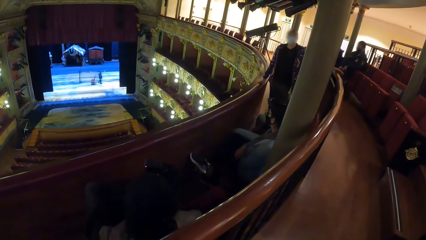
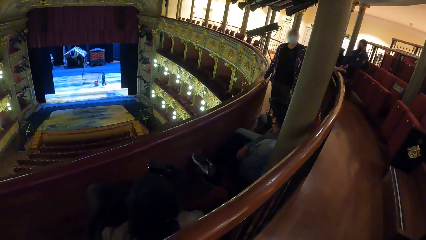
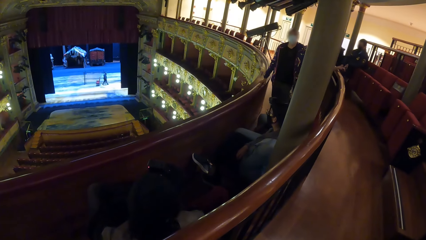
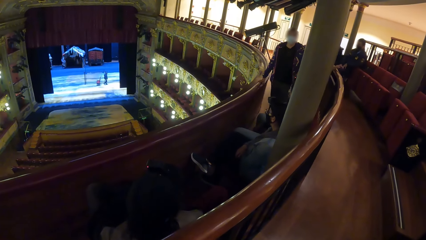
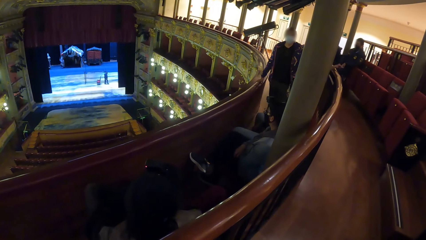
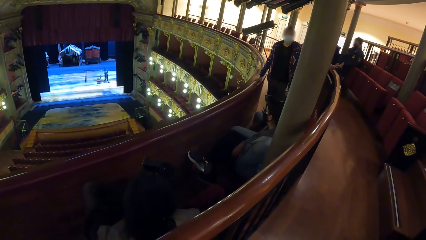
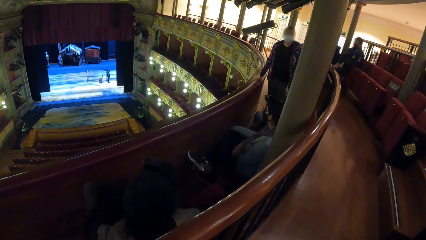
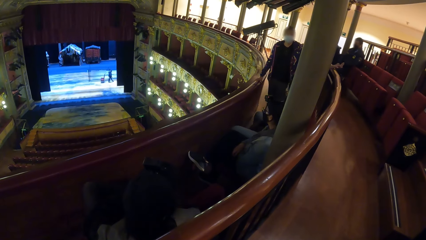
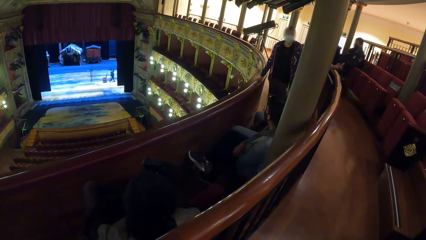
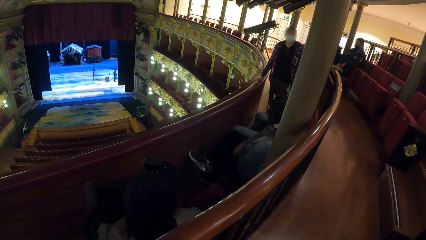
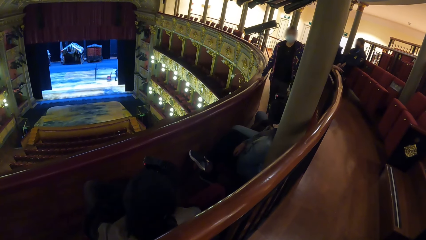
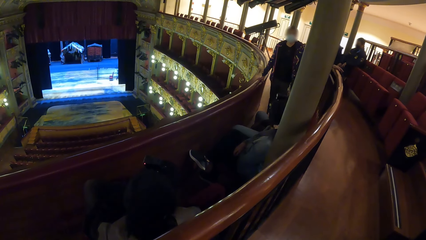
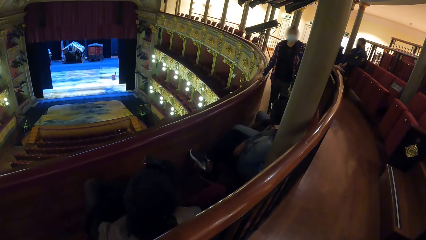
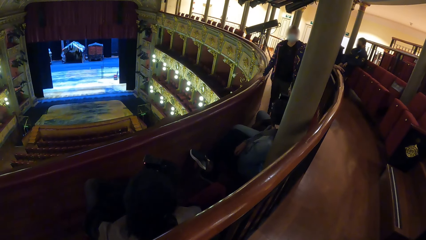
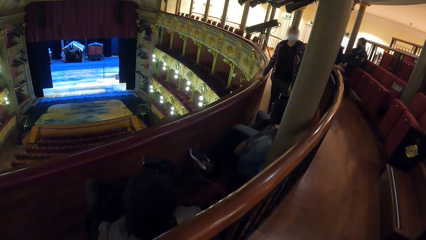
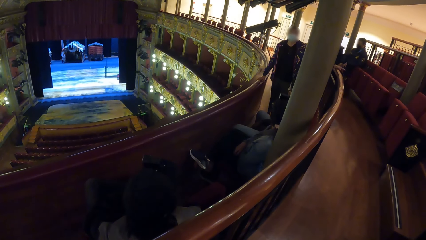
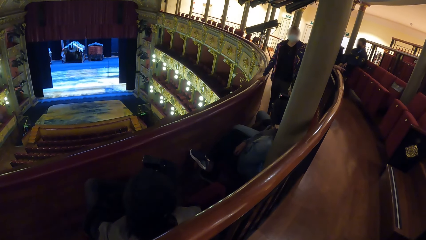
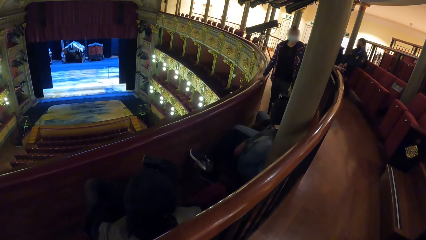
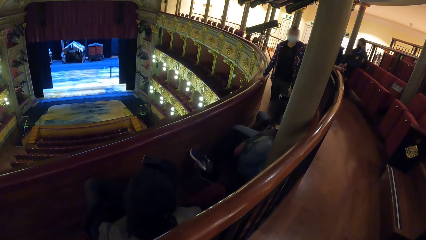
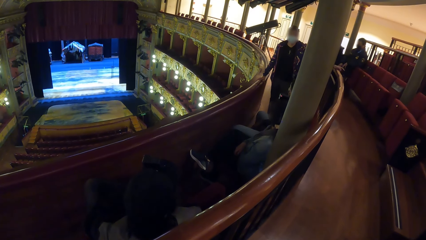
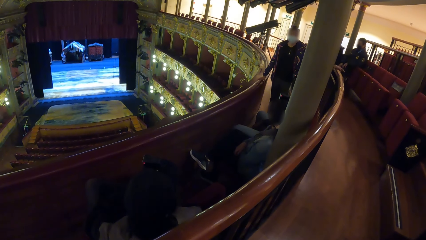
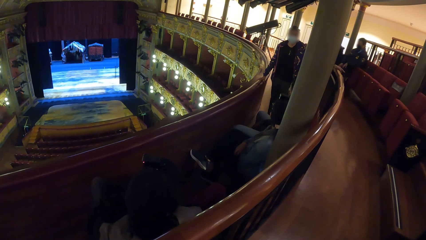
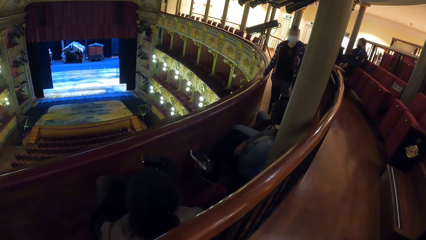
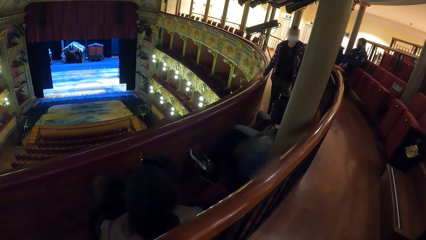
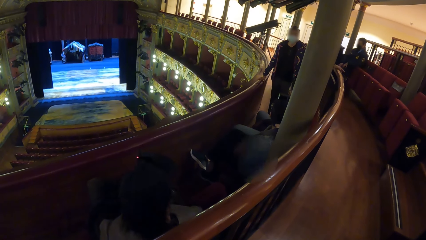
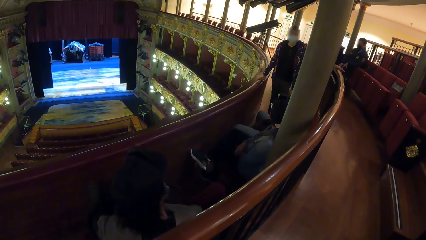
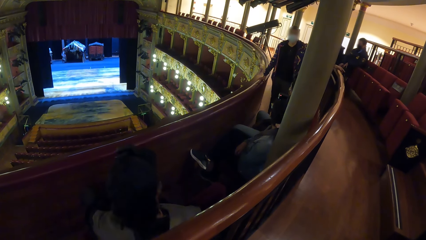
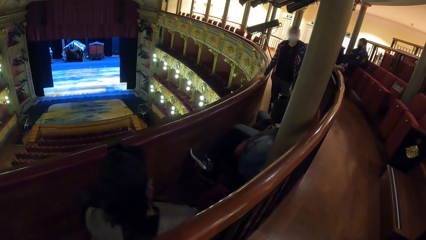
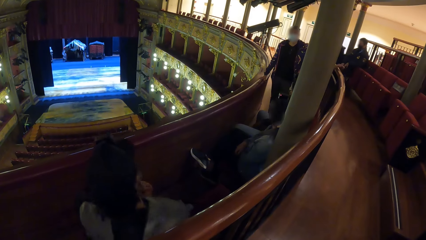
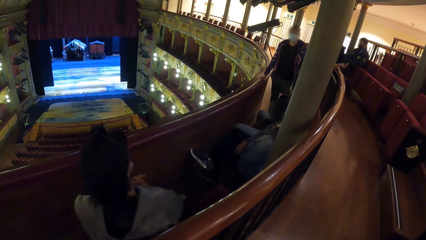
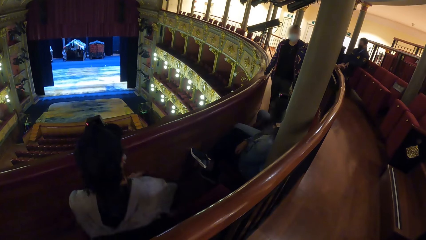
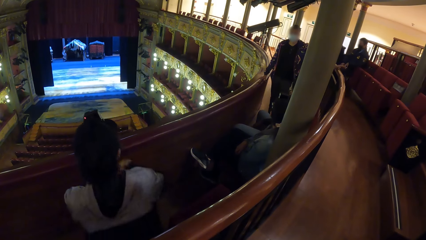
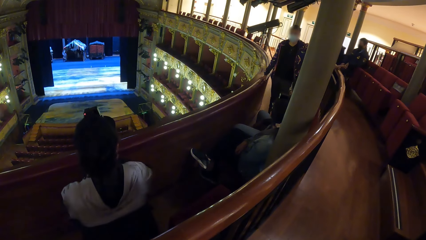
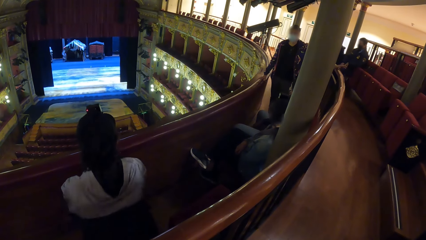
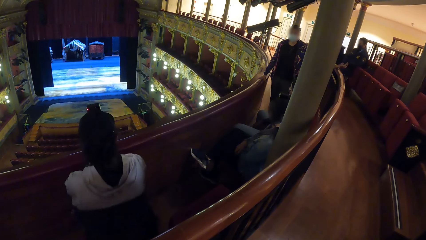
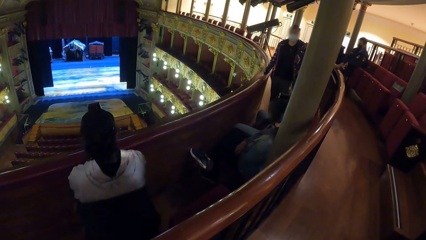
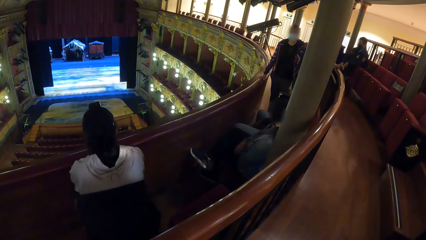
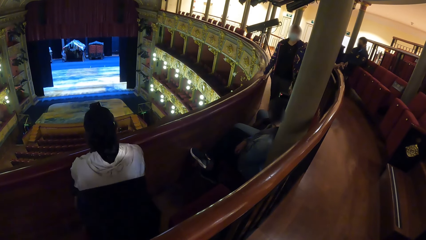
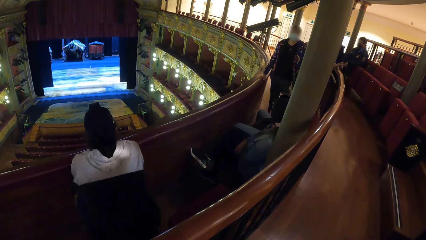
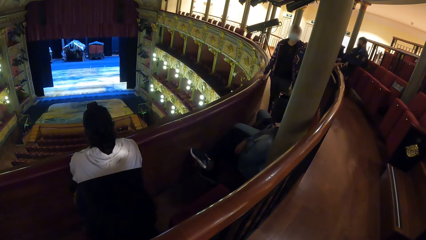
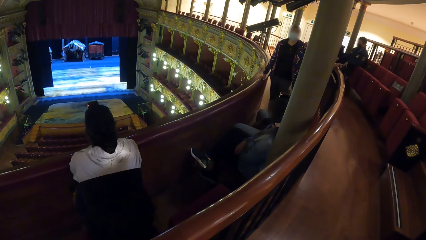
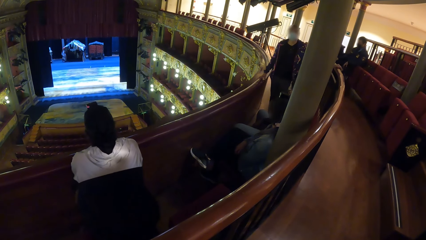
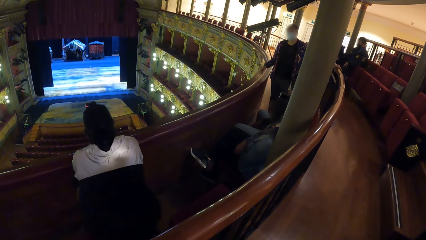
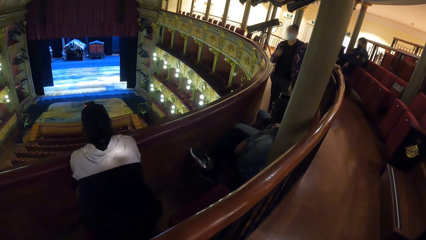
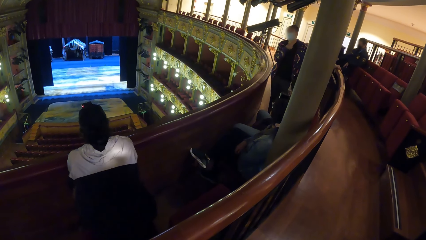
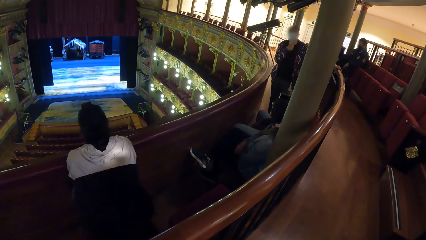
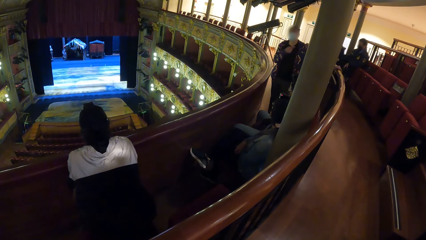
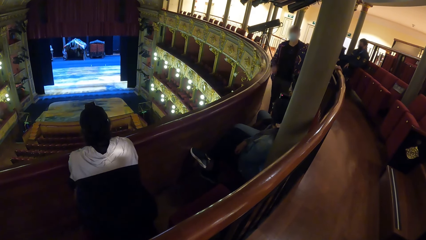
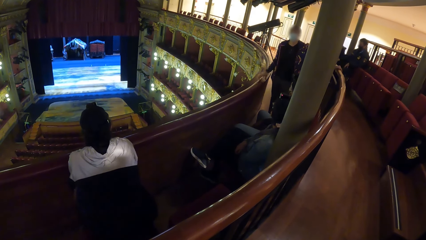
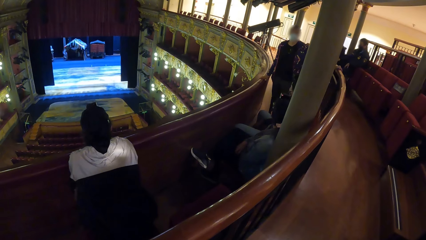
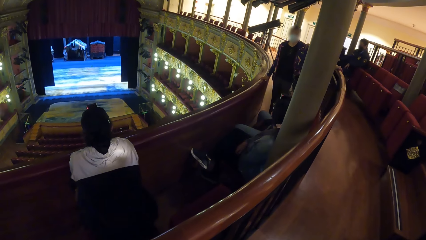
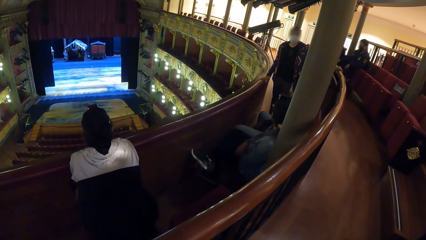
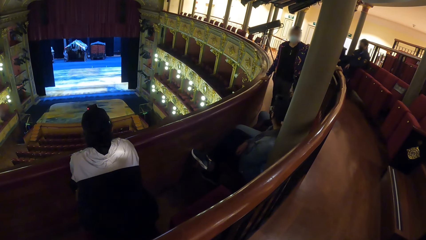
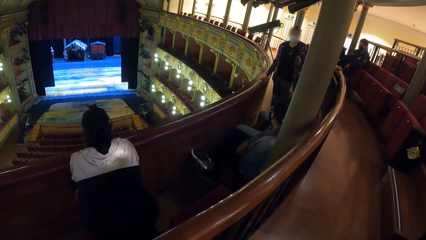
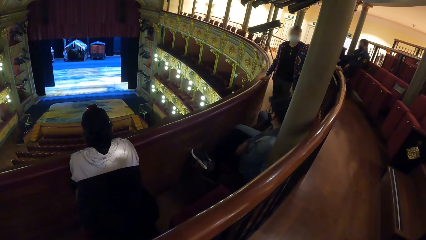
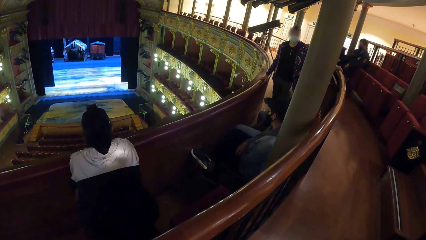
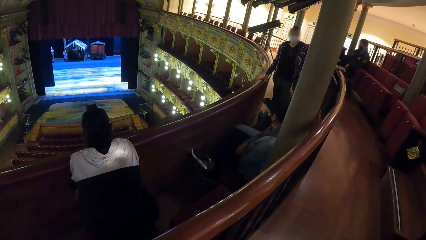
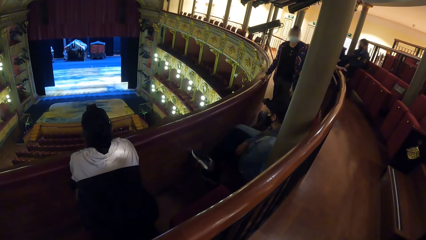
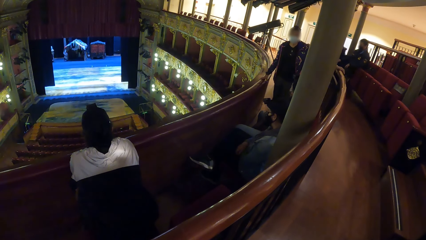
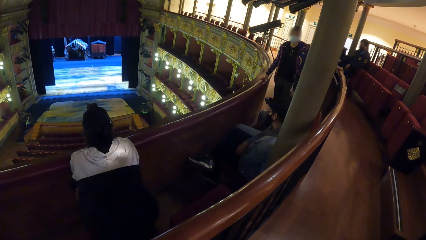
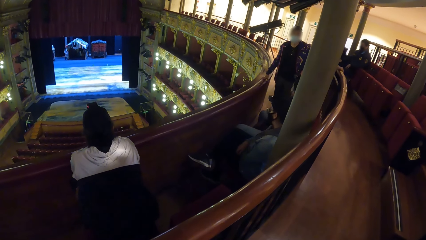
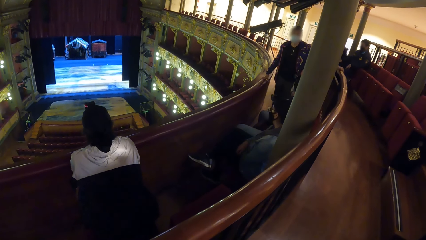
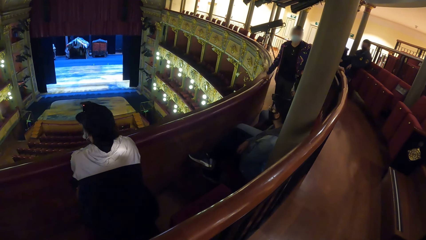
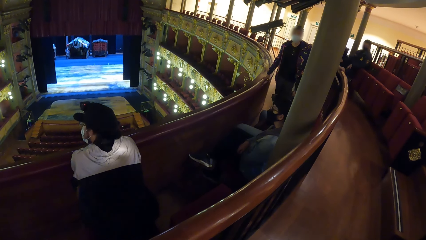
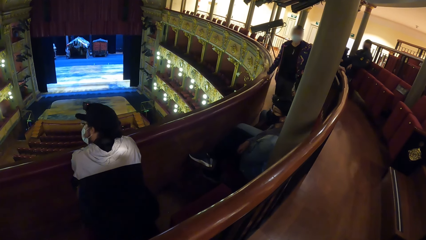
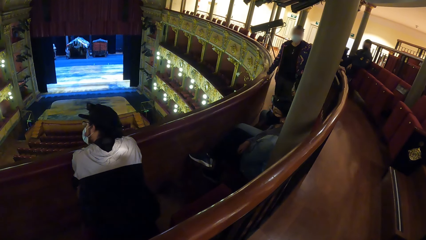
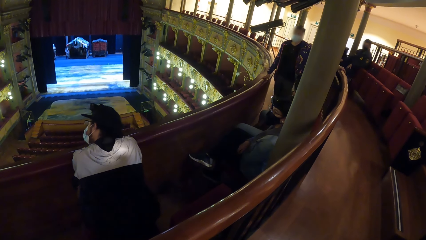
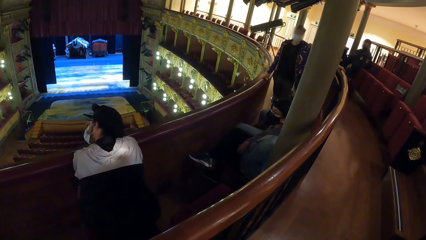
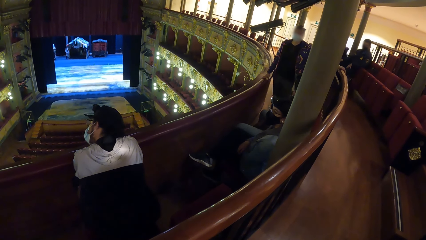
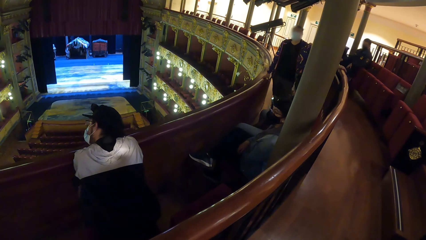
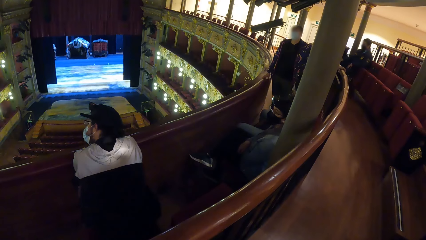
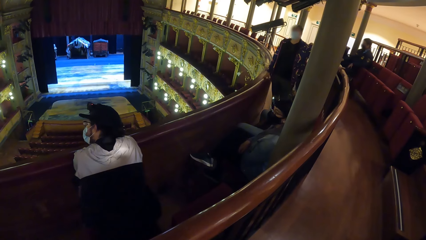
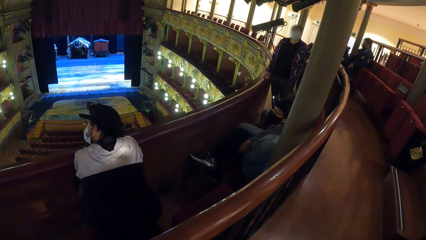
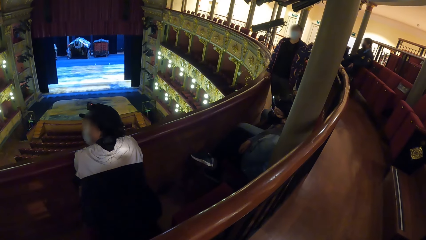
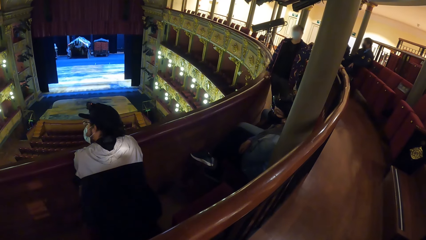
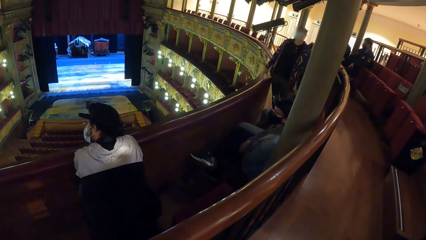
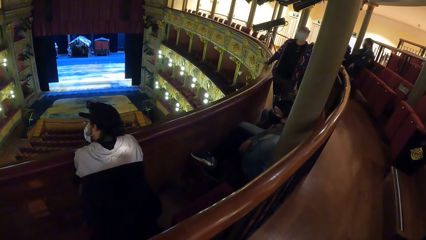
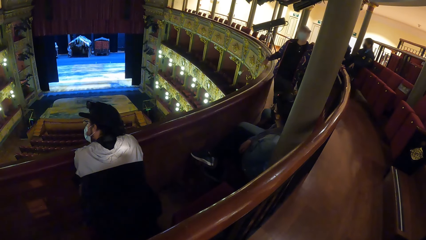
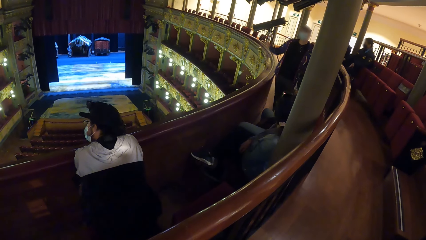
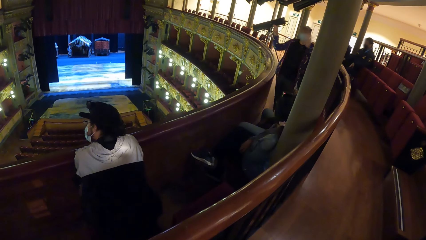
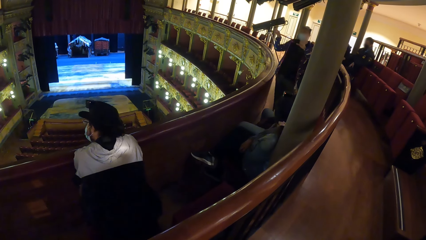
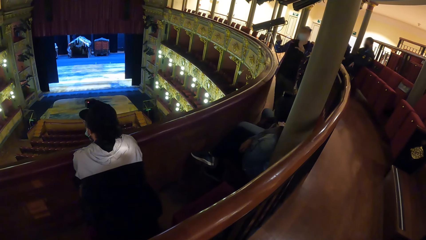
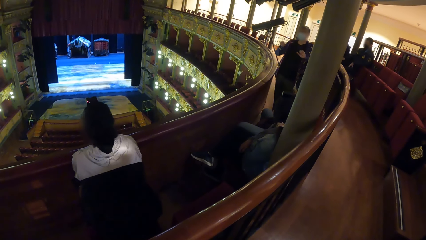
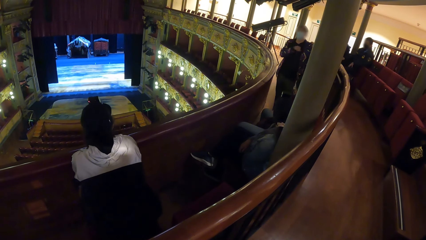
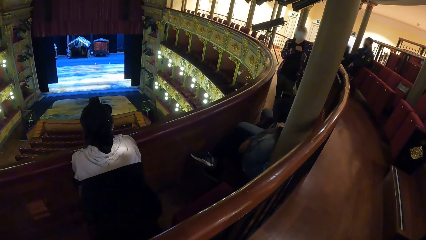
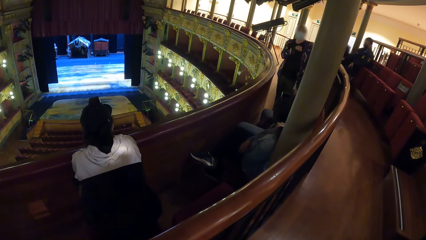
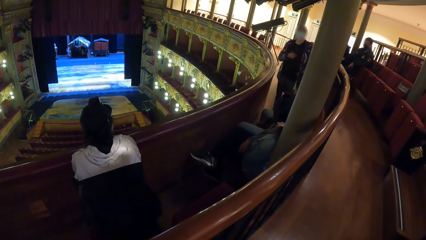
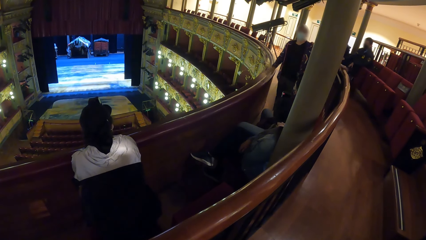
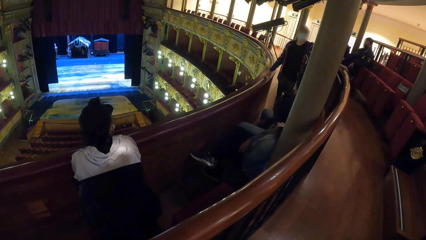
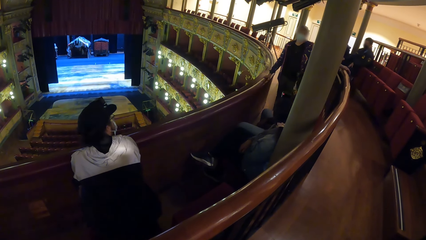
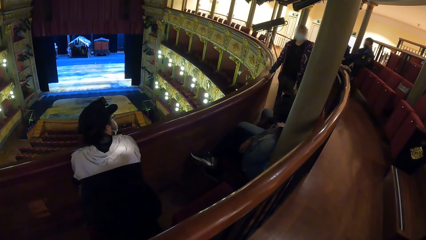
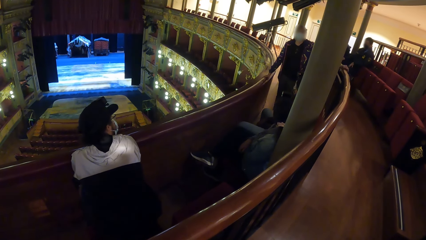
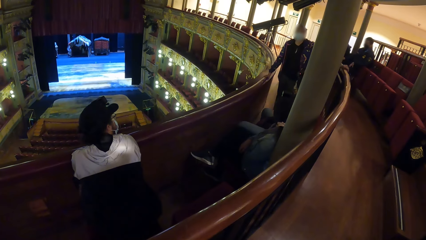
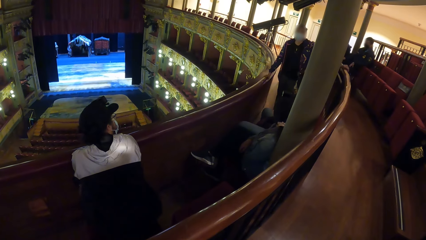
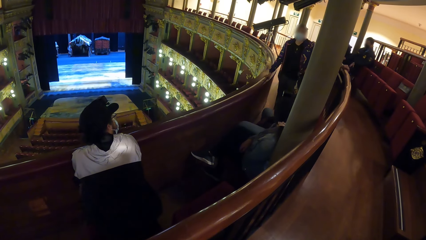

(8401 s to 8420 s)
The camera wearer looks at a woman. The woman places her left hand on a hand rail. The woman touches her face with her right hand. The woman places her right hand on the hand rail. The woman gestures with both hands. The woman places her left hand on the hand rail. The woman places her right hand on the hand rail.
